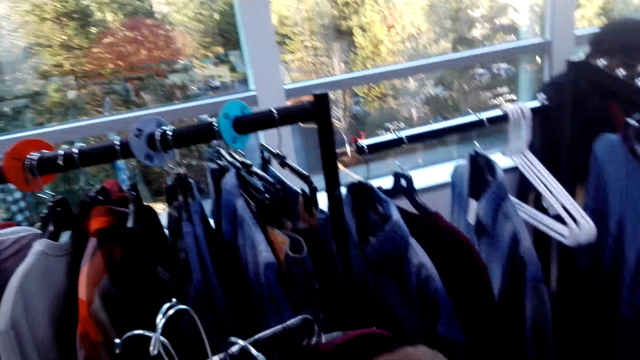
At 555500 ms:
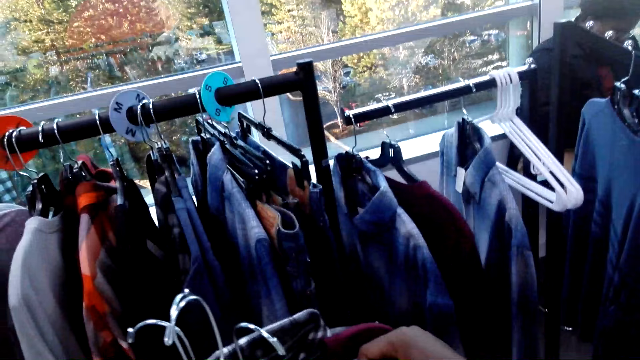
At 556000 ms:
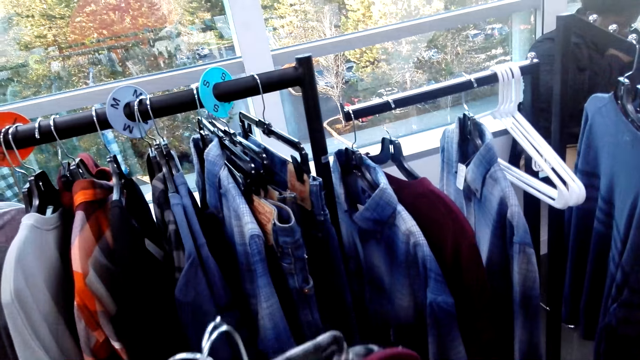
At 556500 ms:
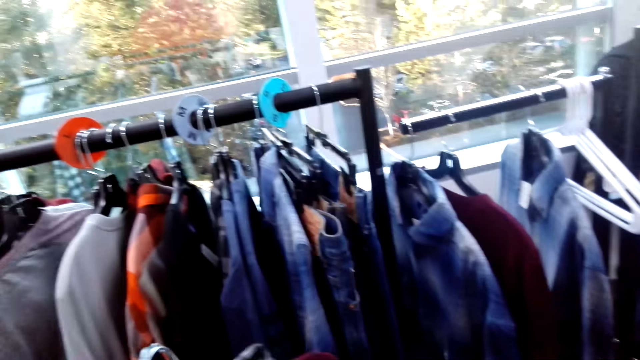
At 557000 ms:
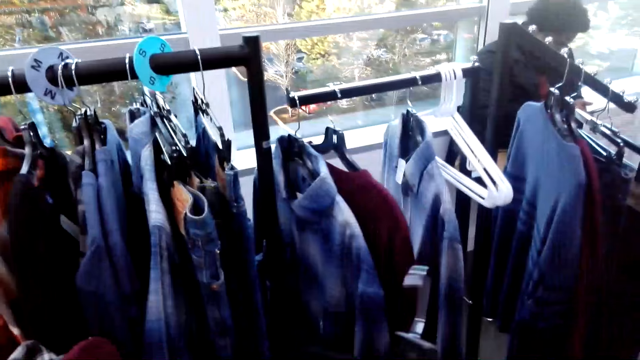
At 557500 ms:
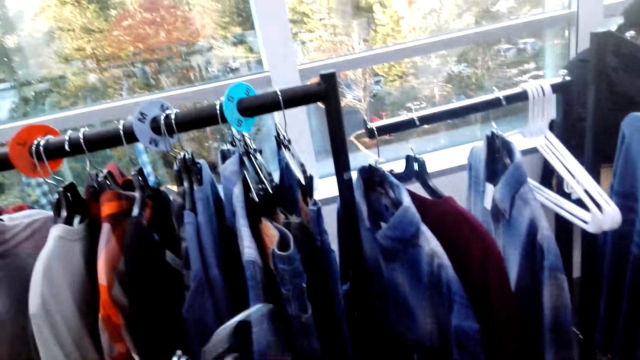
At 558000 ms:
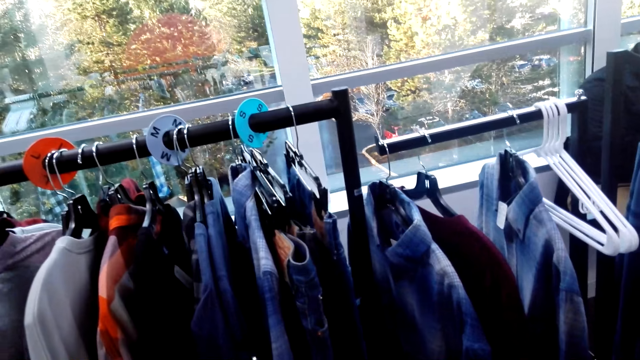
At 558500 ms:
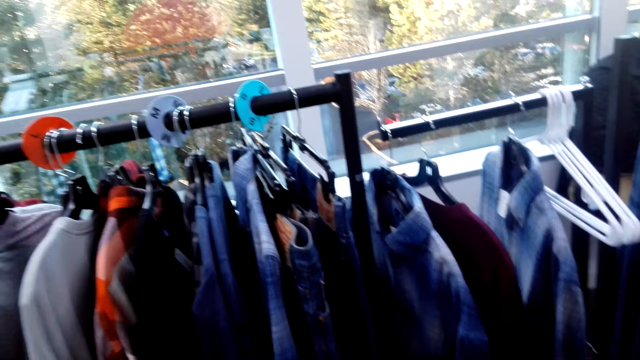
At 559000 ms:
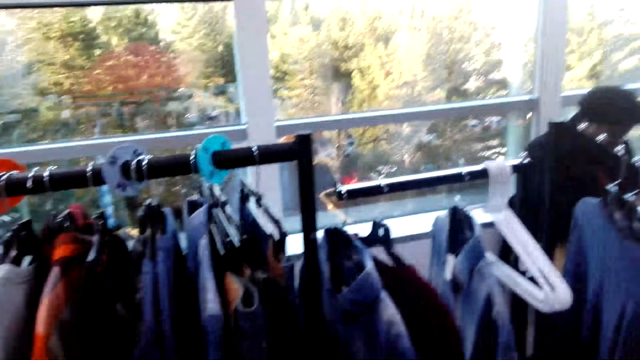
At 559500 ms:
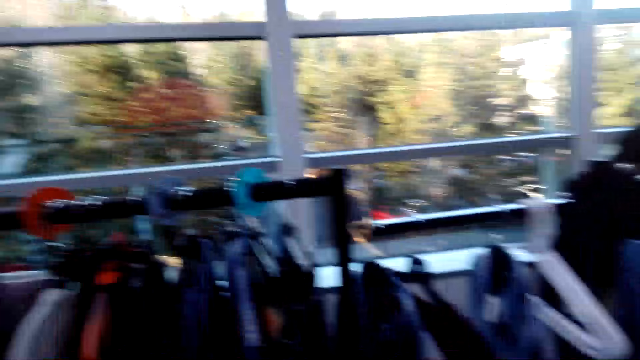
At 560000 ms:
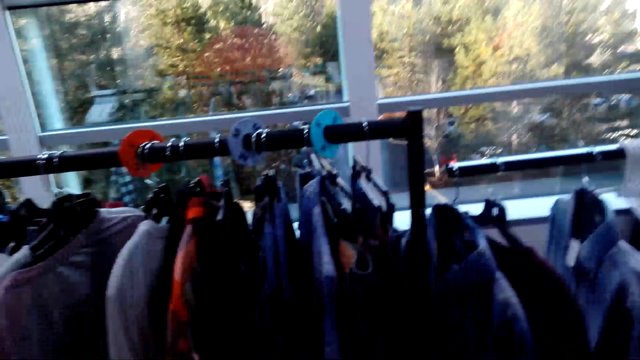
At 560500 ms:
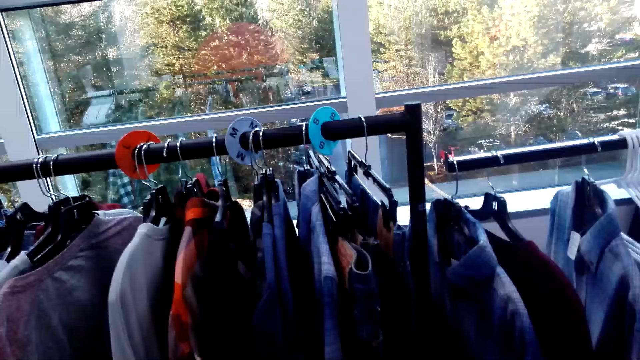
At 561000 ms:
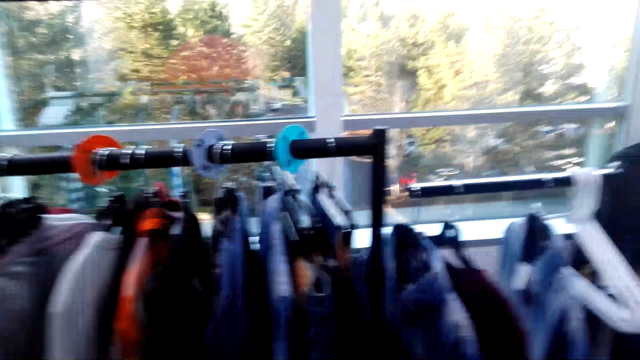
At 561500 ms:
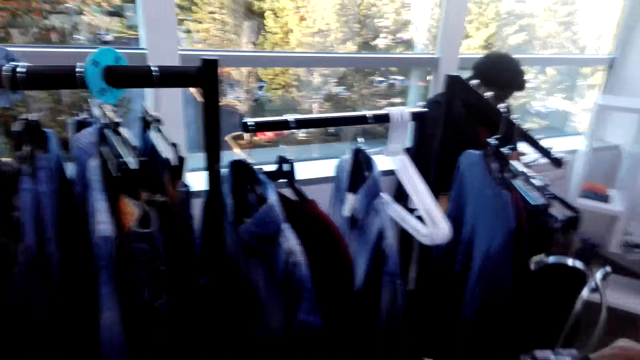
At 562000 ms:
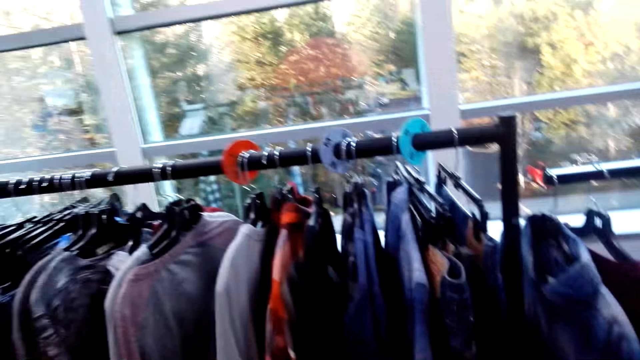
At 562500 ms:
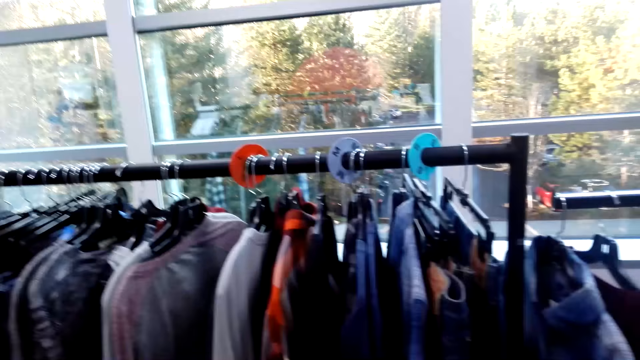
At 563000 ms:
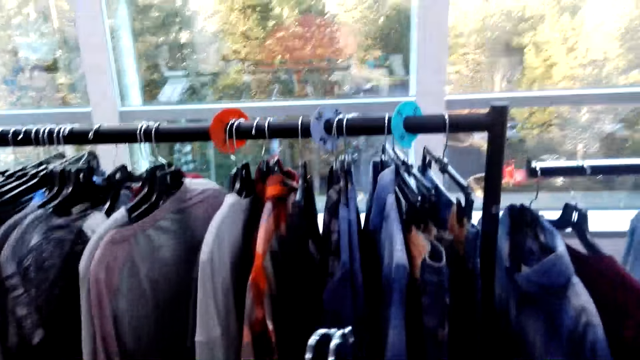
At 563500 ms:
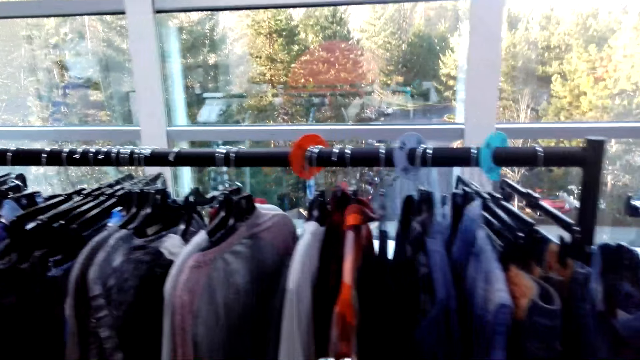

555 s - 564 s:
The camera wearer looks around.

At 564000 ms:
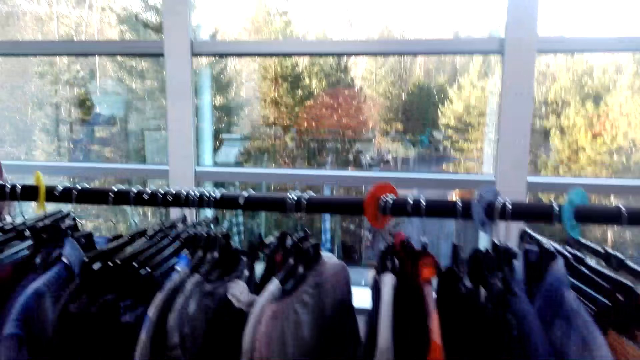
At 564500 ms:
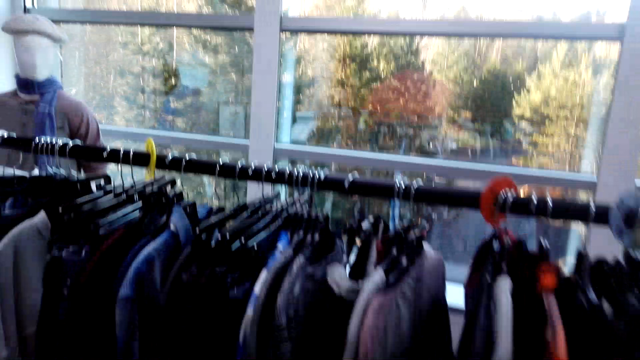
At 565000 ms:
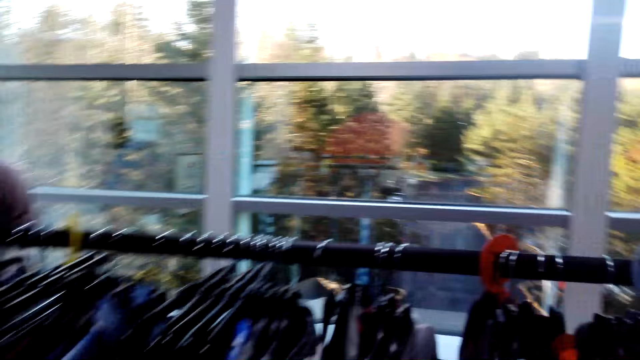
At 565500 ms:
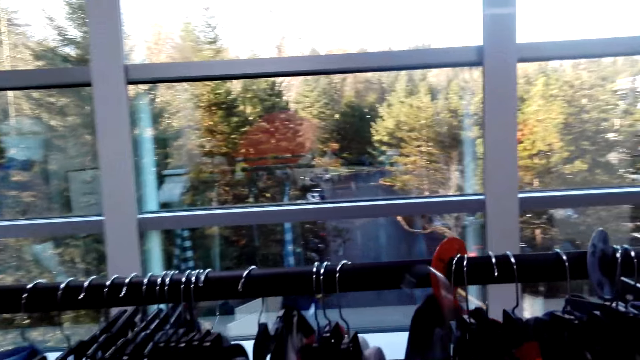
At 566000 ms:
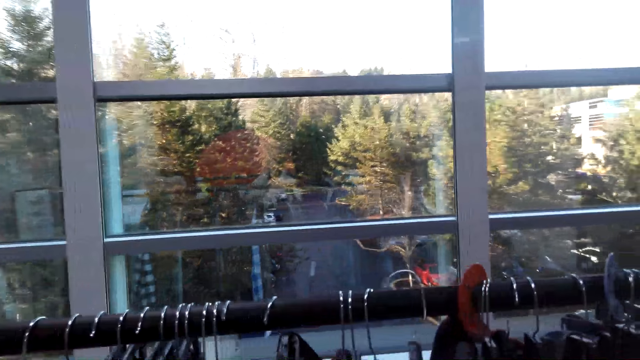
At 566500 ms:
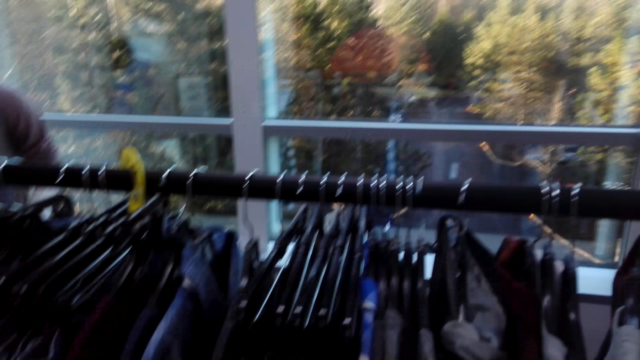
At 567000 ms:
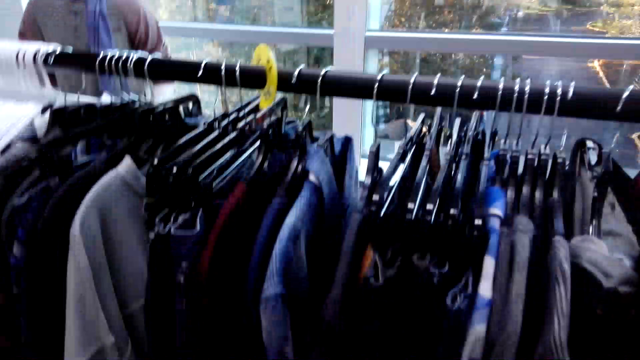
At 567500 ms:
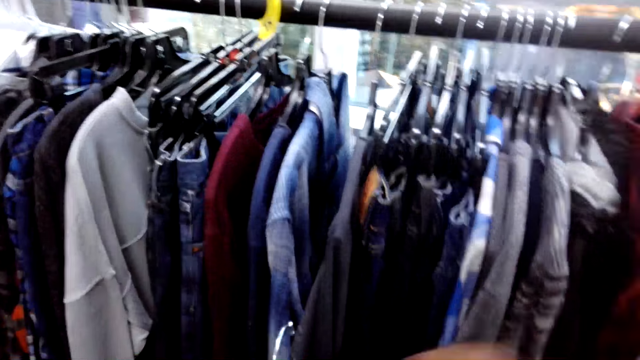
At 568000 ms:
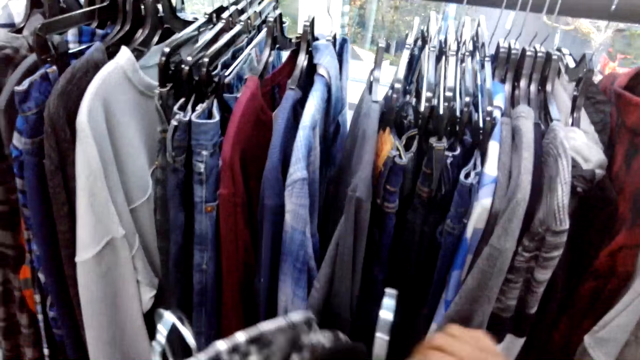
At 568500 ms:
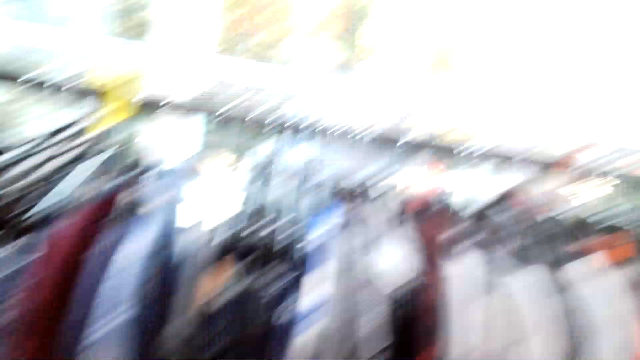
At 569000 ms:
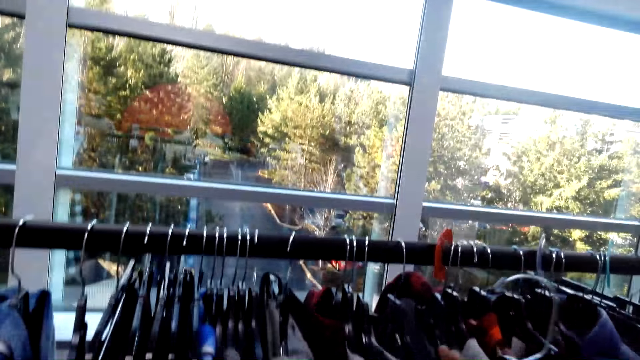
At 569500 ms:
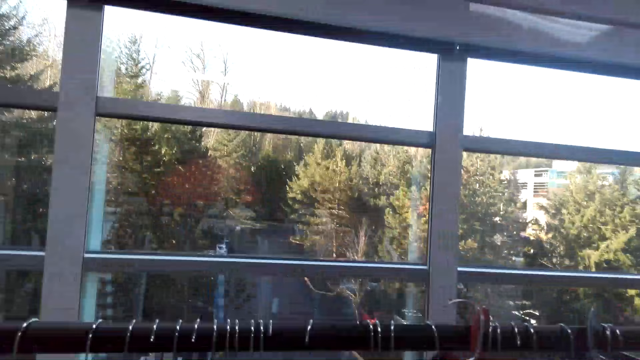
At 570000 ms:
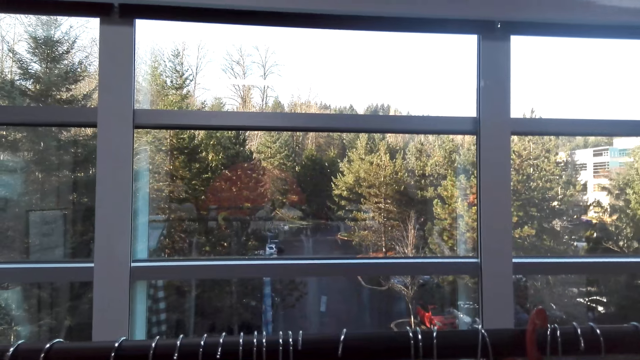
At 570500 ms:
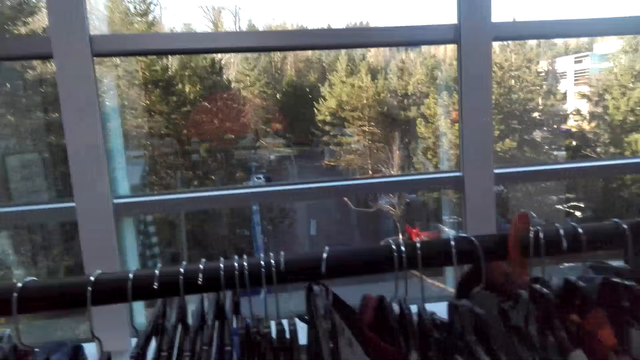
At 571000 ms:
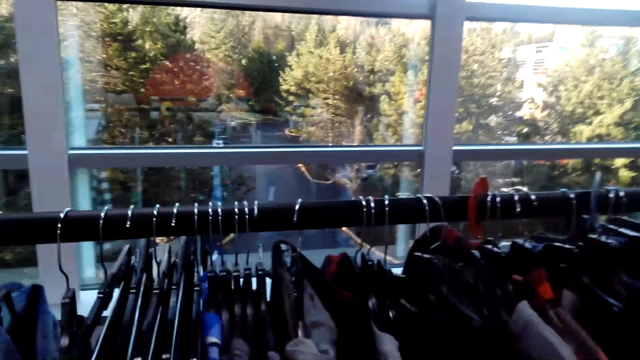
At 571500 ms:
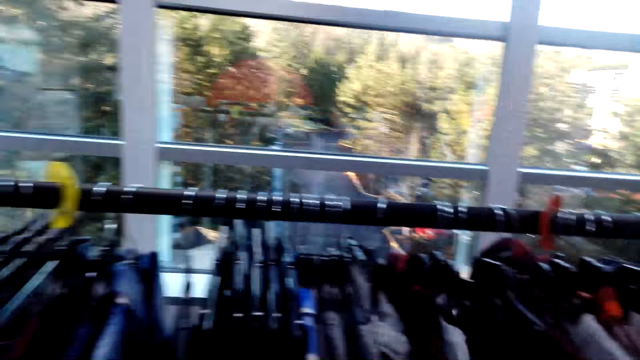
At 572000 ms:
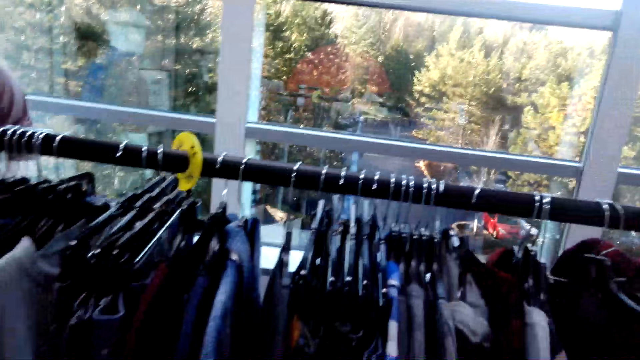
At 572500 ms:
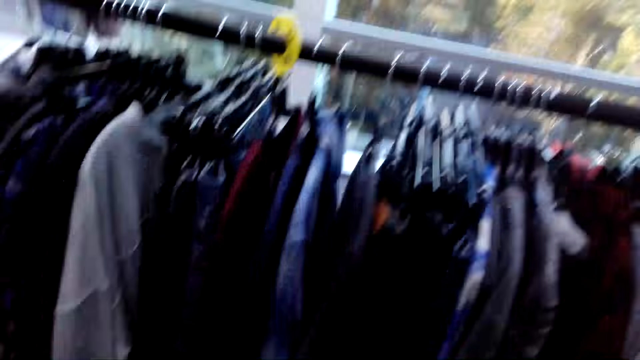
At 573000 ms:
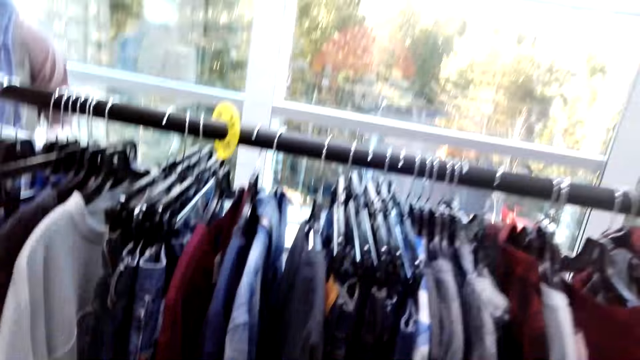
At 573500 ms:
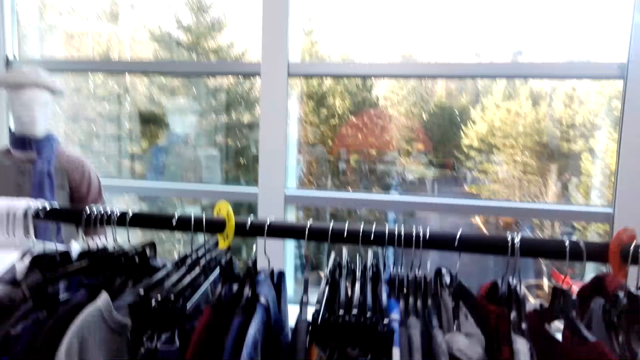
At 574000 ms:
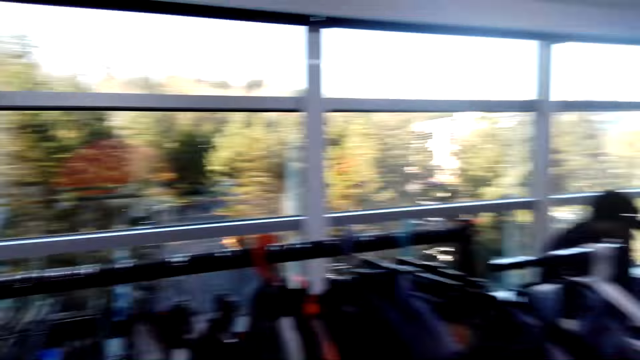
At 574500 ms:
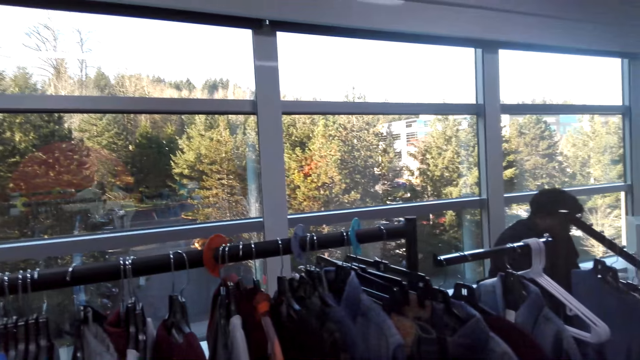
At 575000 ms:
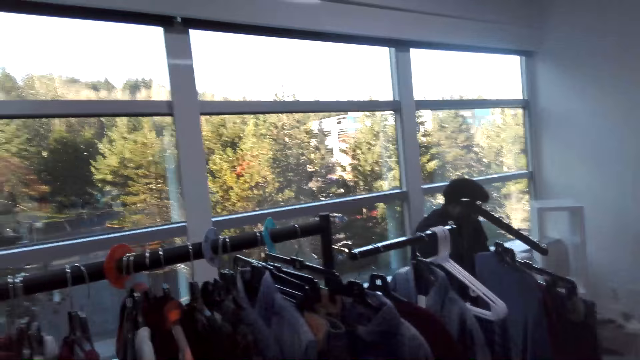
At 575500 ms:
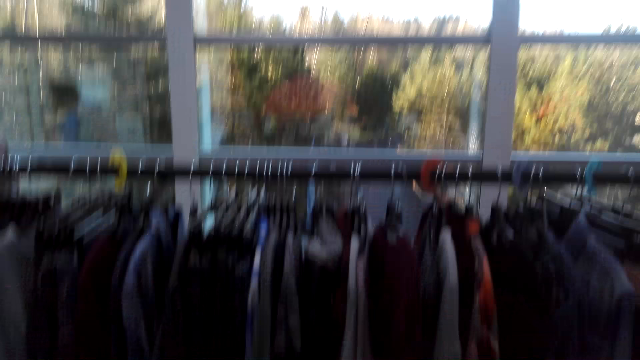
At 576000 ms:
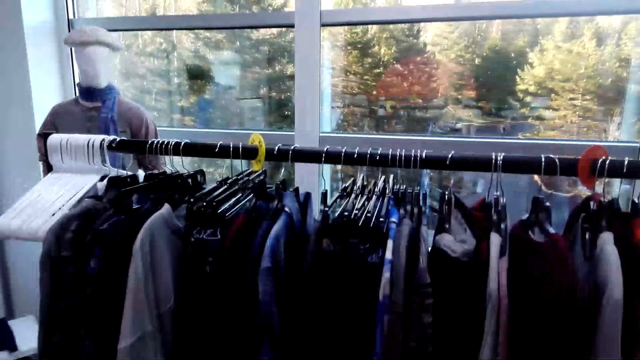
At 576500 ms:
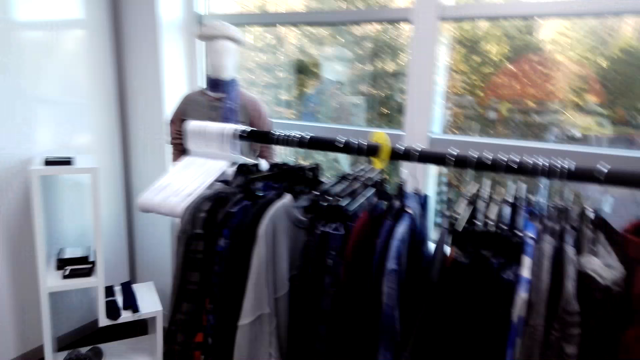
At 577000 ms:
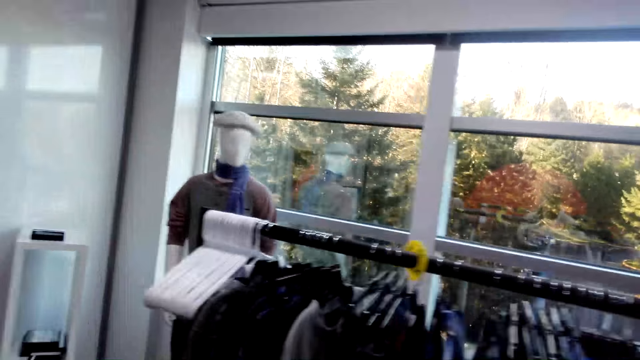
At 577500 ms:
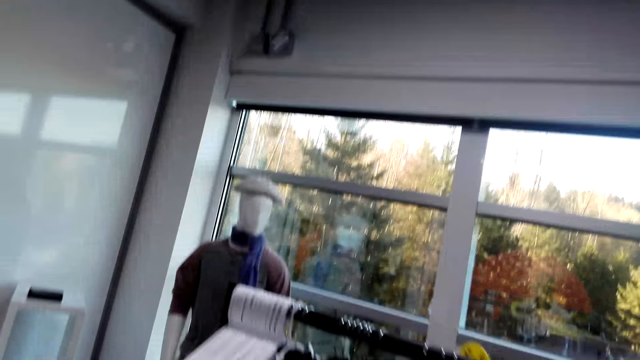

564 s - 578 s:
The camera wearer hangs clothes on a cloth rack. They move around. They move left. They turn their head to the right. They look forward.
